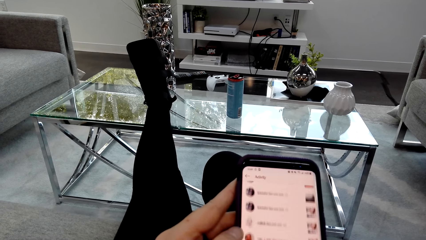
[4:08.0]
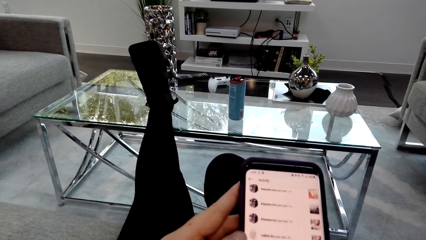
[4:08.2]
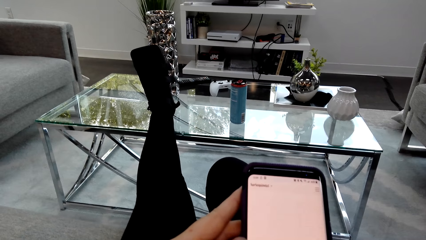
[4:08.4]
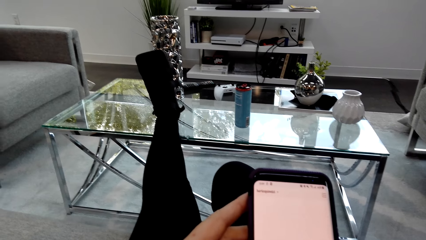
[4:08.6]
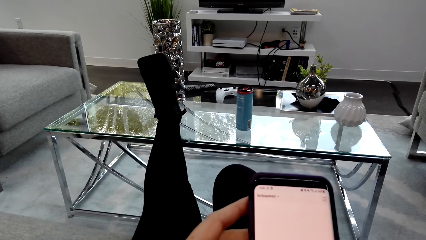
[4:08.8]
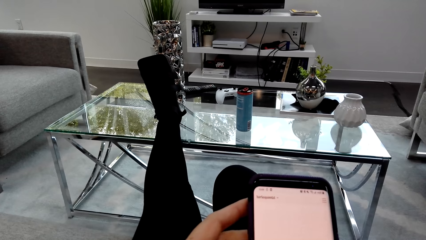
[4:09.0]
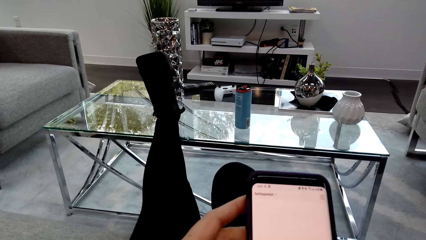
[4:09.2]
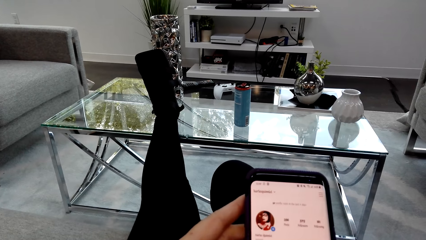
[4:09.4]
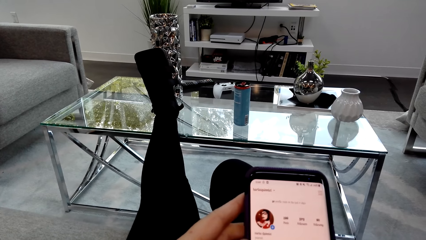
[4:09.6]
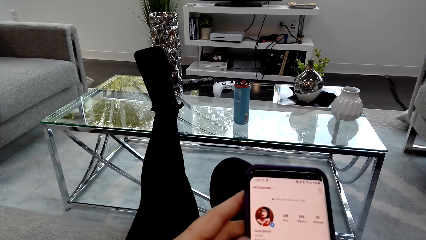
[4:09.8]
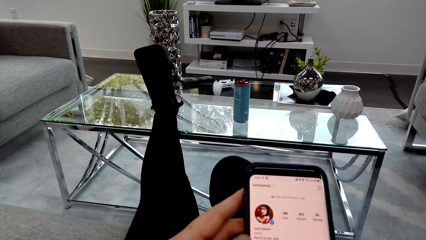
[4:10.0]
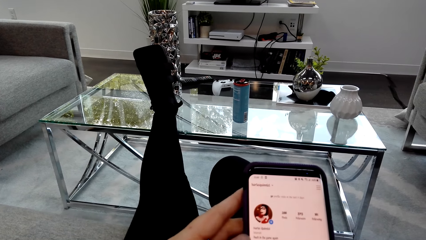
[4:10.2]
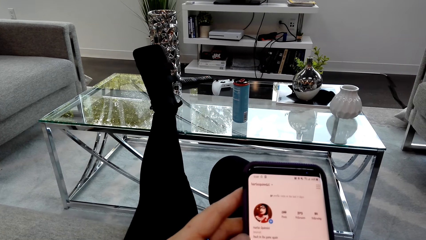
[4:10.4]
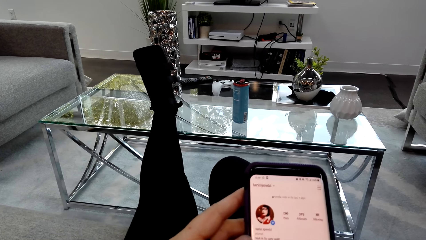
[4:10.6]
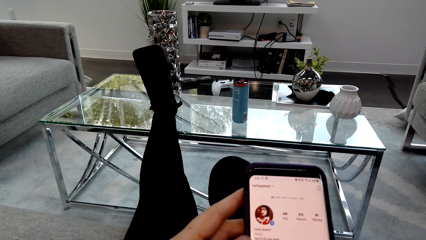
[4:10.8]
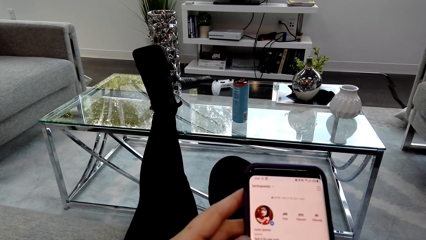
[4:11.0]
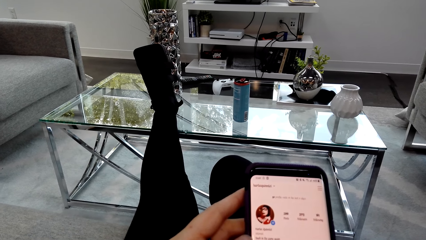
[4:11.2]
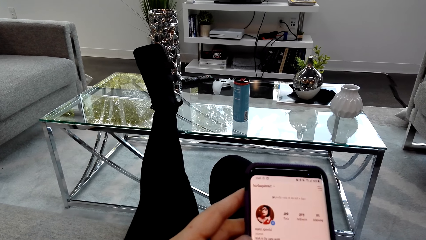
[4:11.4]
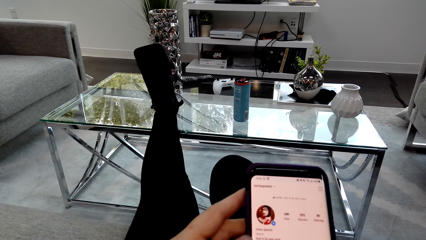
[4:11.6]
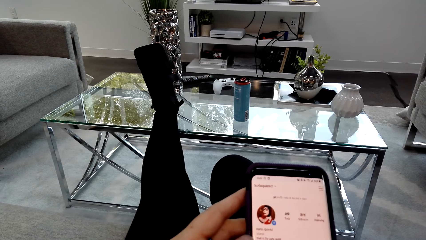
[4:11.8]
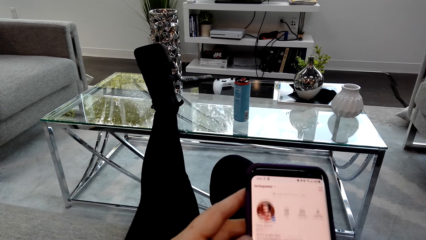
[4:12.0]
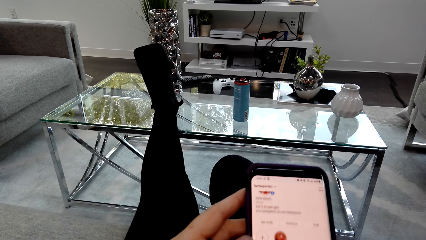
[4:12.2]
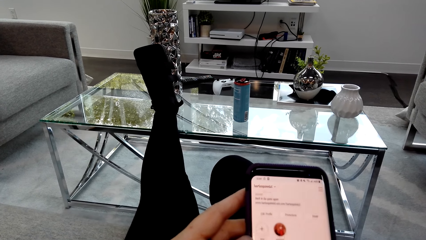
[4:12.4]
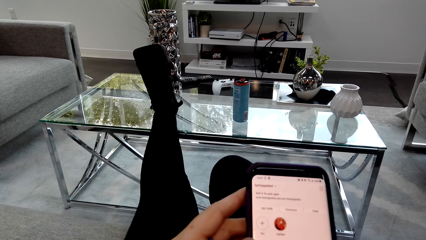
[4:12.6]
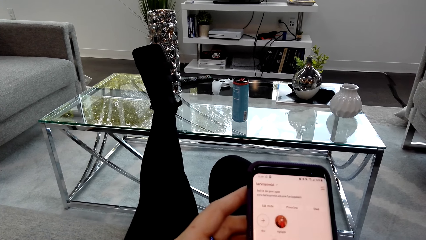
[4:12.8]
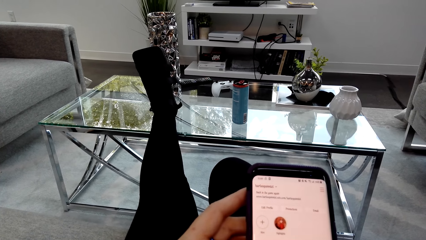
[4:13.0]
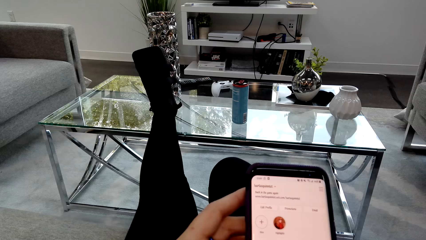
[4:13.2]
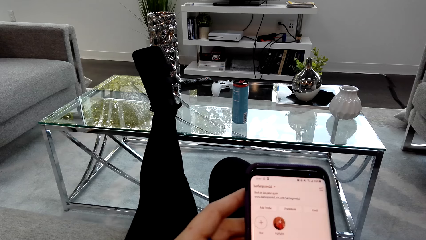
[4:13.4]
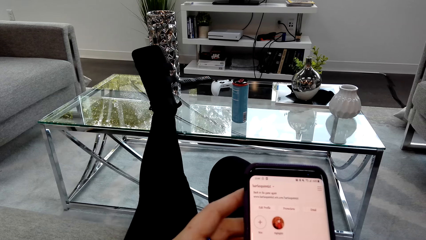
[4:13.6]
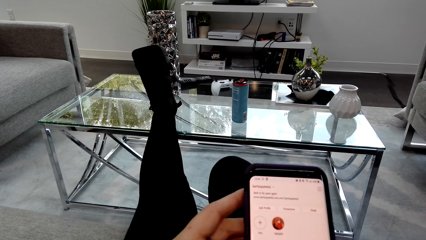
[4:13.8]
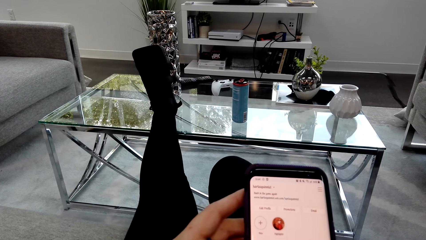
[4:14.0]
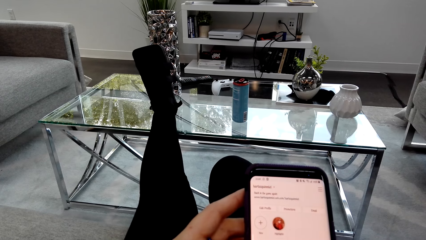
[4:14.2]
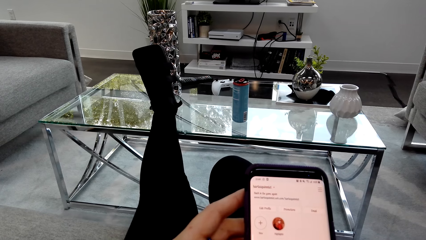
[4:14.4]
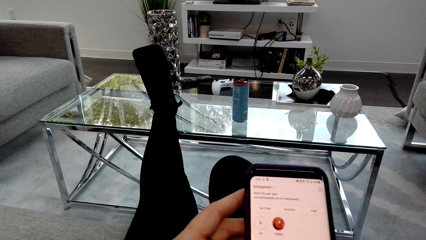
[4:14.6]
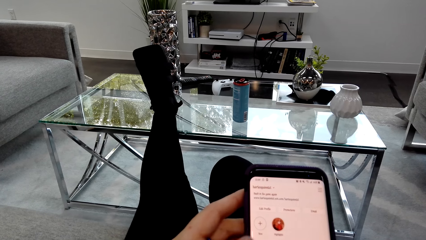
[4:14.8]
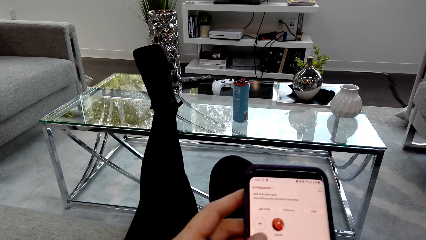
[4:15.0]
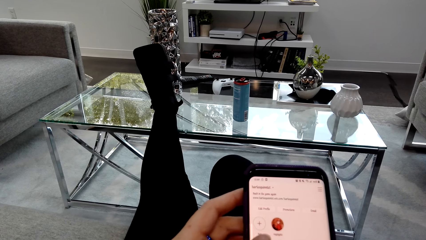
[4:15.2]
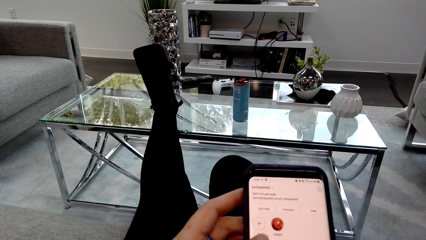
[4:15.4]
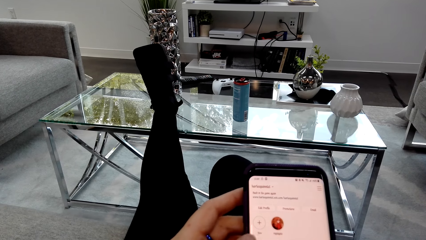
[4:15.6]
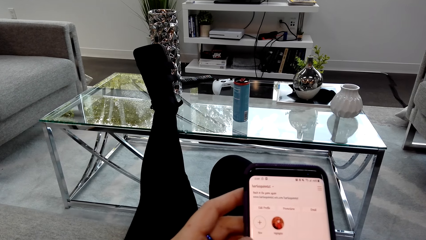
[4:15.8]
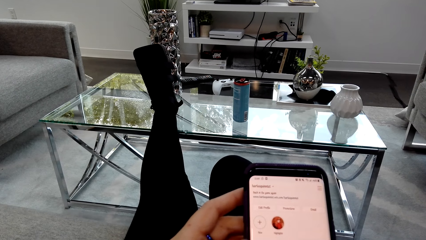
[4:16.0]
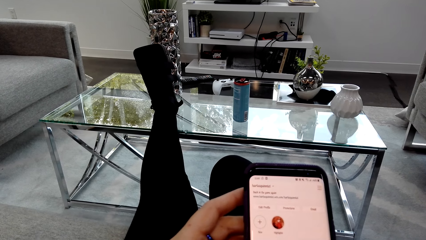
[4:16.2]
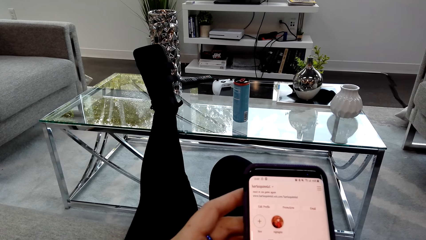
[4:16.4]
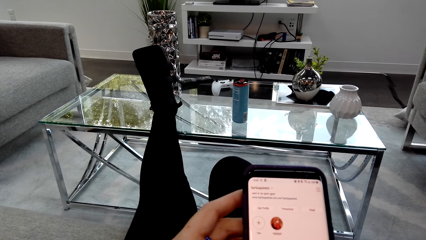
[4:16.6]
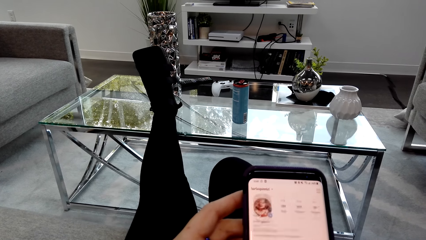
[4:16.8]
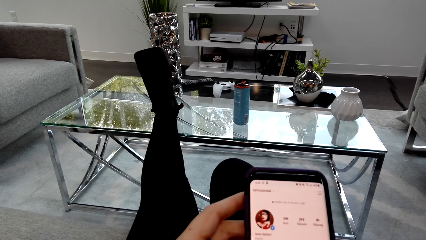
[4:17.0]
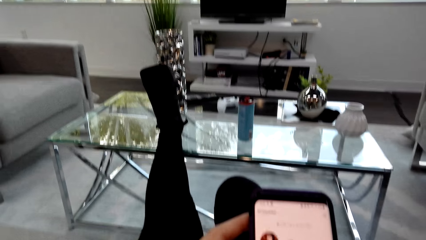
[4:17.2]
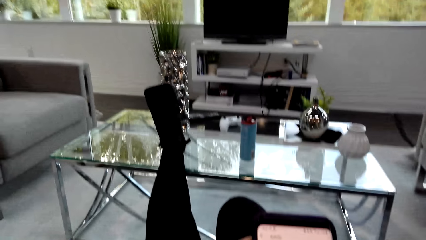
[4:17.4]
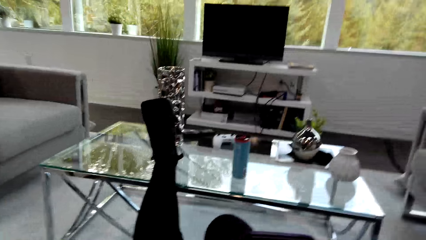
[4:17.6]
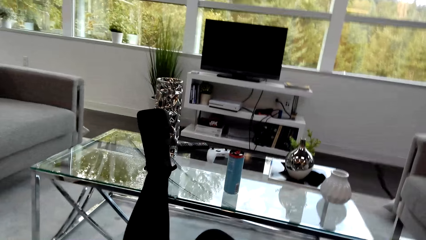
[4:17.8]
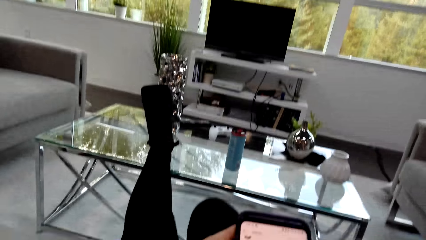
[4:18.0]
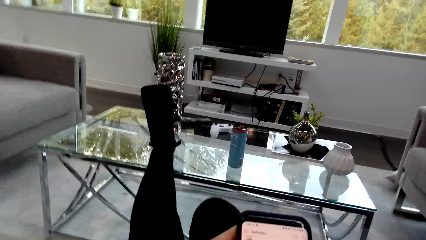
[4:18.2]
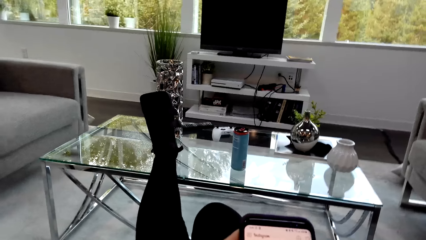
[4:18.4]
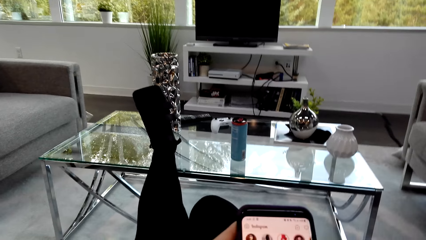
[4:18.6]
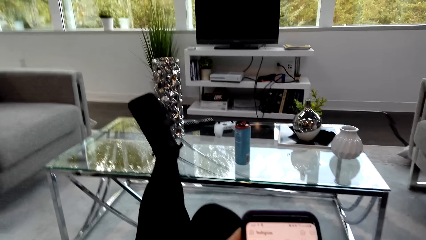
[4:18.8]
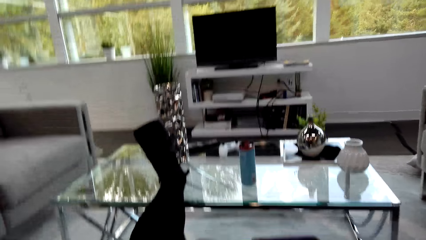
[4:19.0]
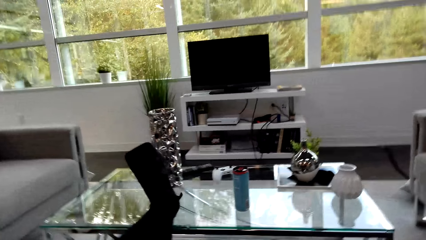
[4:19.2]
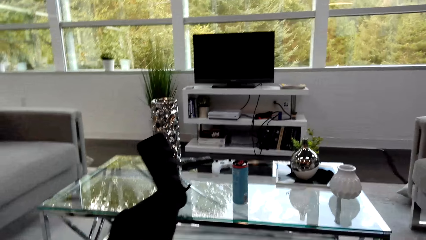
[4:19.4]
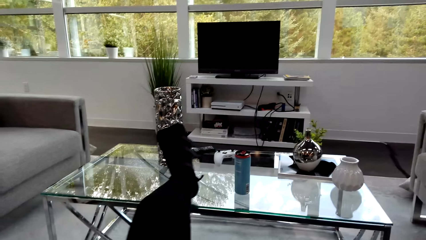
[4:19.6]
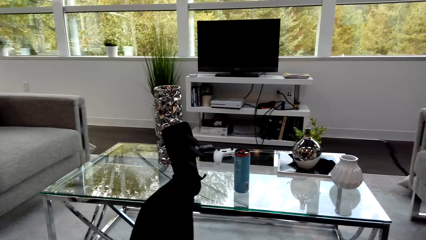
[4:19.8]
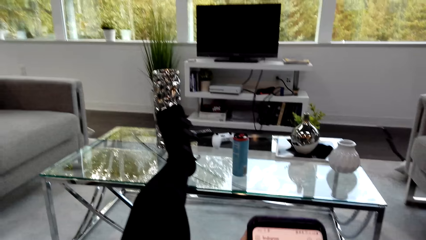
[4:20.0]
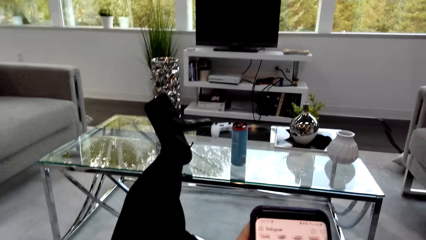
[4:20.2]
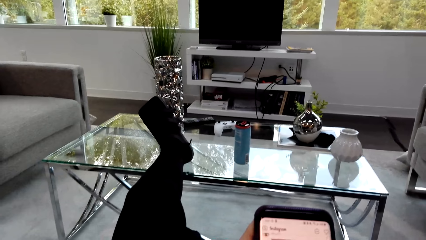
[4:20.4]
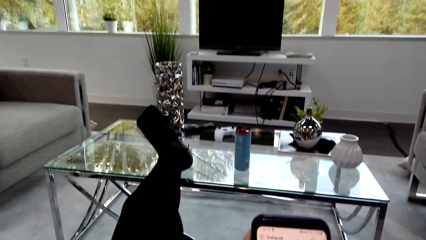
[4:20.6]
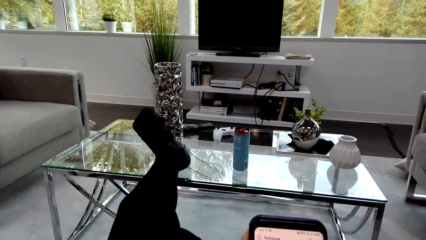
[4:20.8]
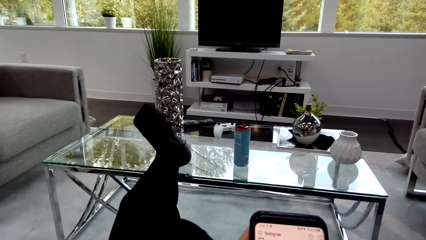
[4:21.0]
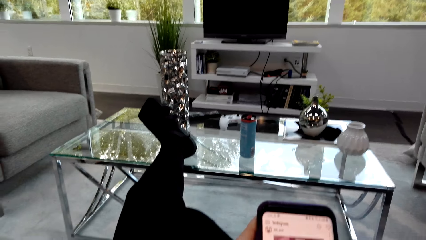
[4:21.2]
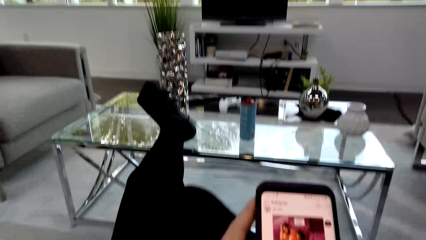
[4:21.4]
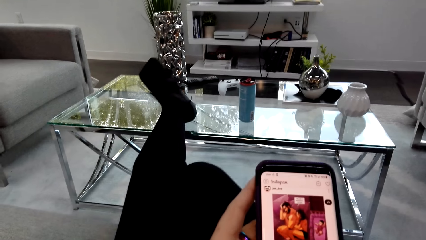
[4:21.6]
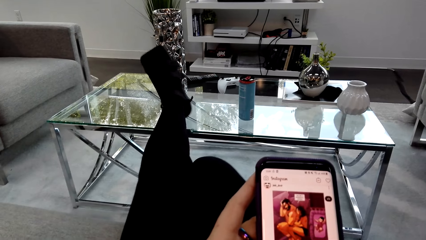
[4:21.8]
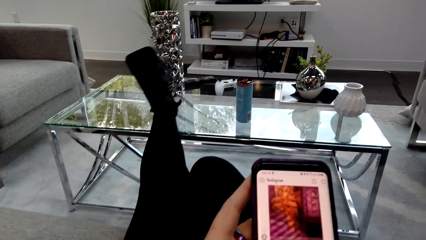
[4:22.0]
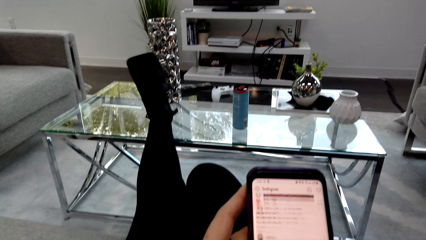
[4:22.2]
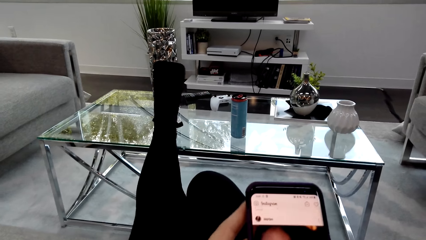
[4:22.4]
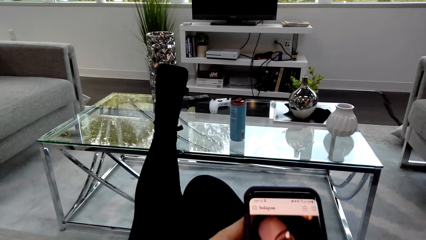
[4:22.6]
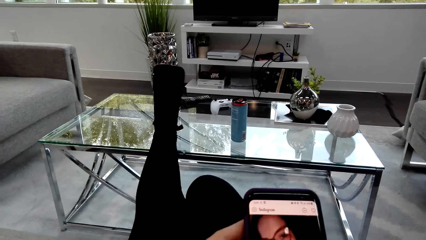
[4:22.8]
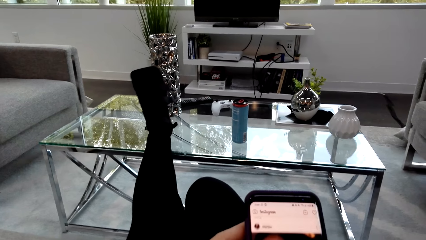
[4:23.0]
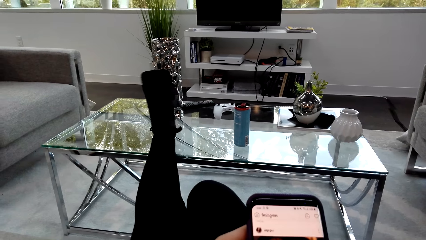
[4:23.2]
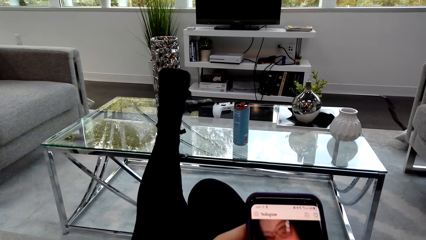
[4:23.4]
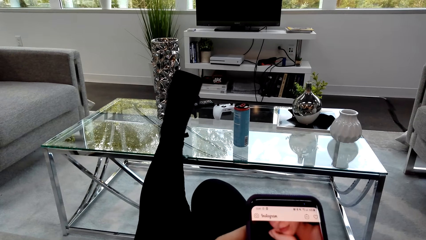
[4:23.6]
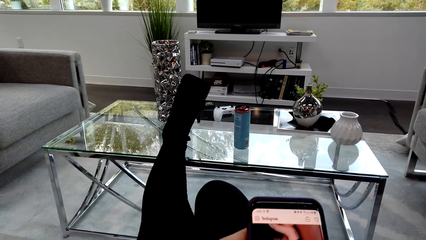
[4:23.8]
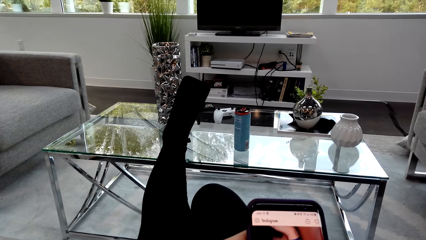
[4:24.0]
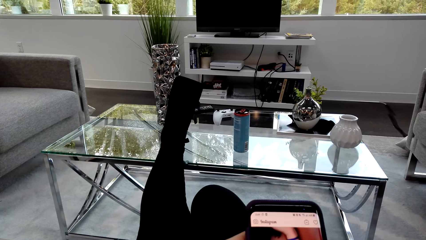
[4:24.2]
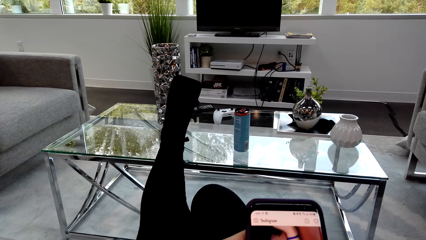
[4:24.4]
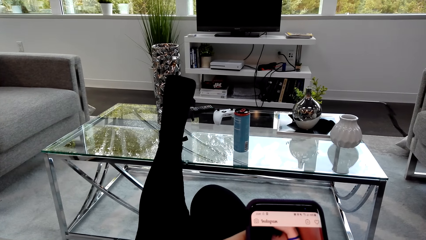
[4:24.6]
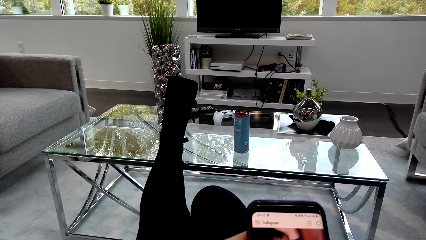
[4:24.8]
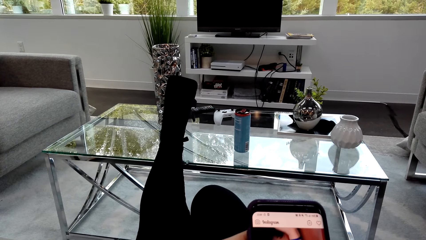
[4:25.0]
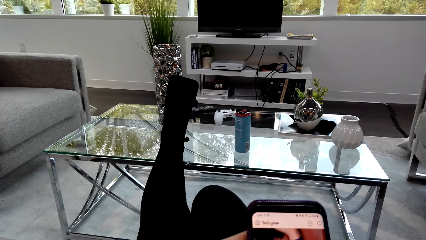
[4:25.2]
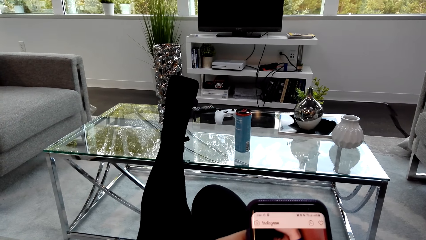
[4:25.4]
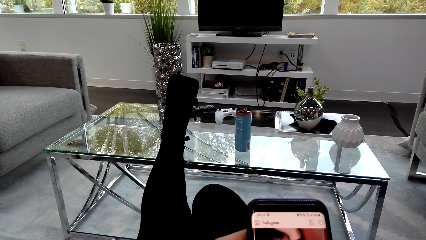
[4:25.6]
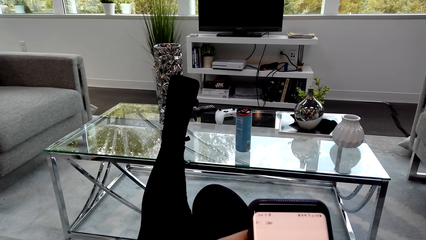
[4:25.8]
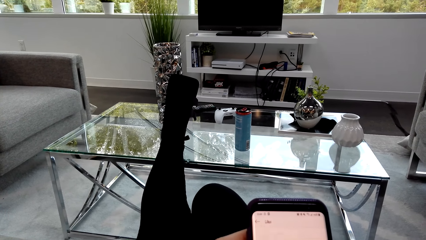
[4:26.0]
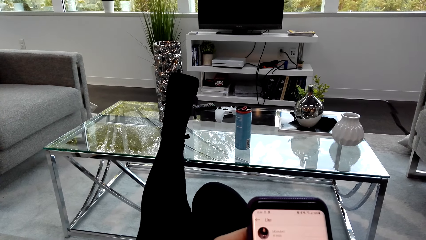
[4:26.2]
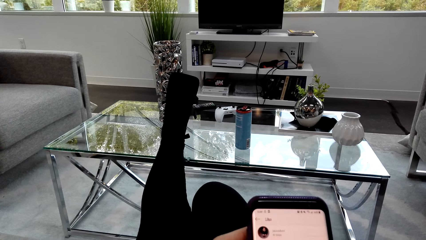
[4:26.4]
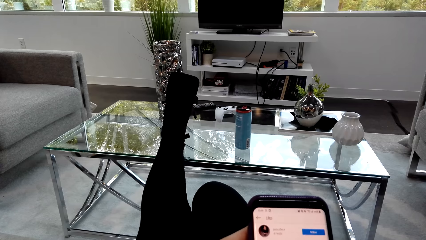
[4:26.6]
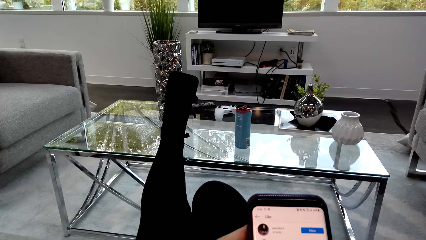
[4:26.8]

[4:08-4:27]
The camera wearer holds the phone. They scroll the phone. They stare at the phone. They scroll the phone. They hold the phone. They scroll the phone.
